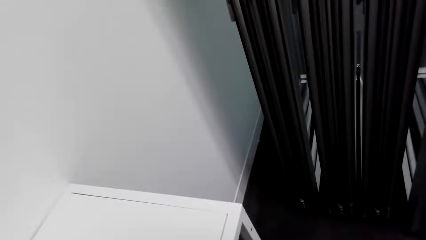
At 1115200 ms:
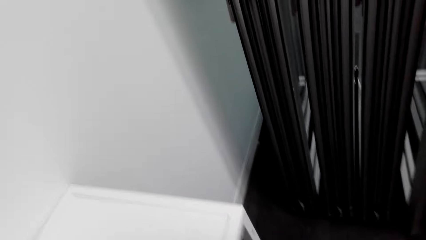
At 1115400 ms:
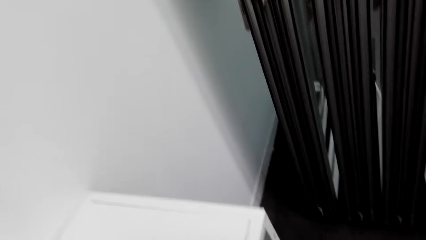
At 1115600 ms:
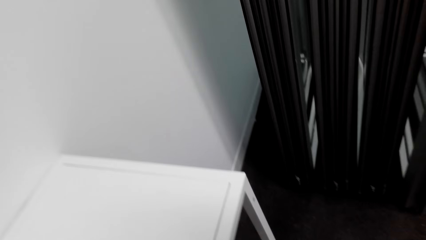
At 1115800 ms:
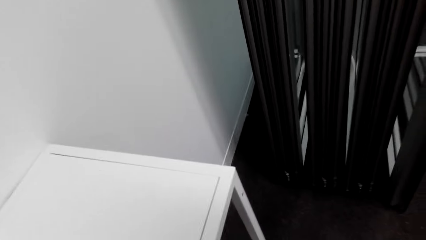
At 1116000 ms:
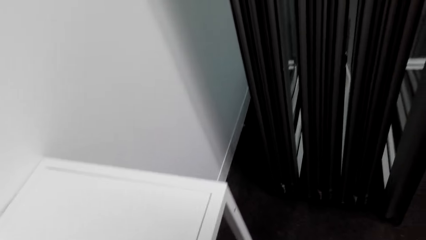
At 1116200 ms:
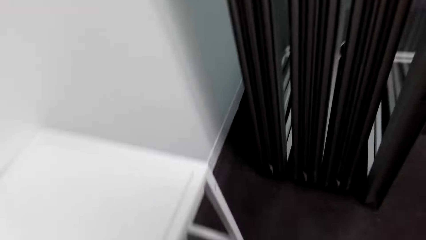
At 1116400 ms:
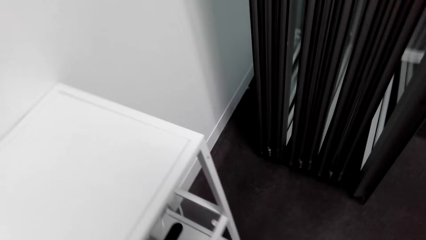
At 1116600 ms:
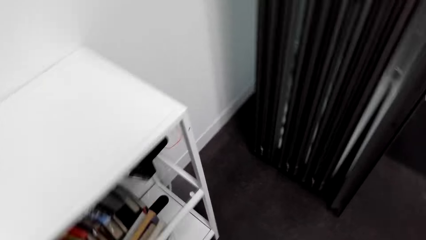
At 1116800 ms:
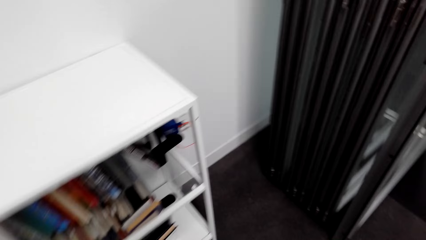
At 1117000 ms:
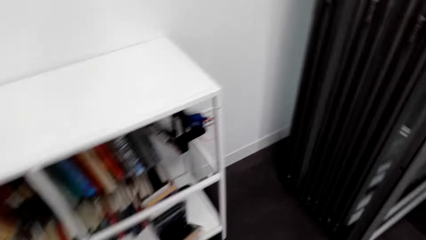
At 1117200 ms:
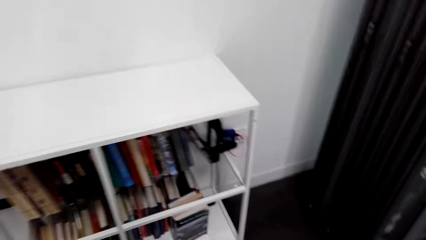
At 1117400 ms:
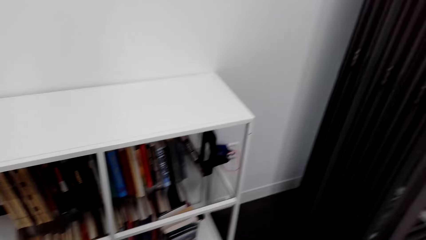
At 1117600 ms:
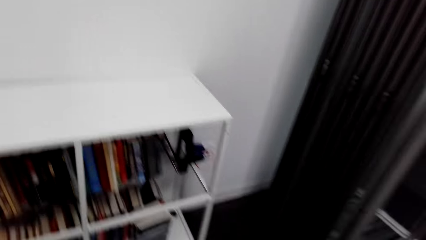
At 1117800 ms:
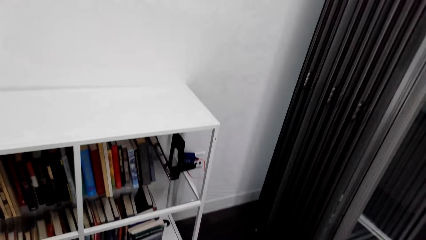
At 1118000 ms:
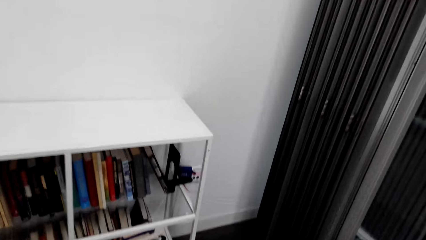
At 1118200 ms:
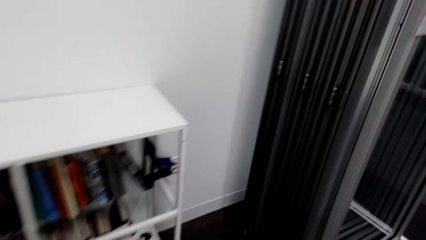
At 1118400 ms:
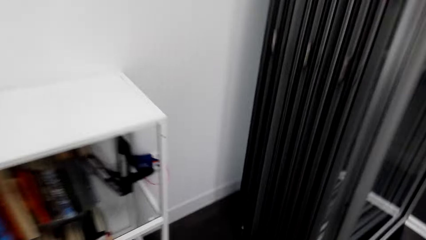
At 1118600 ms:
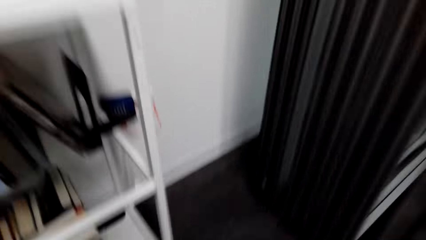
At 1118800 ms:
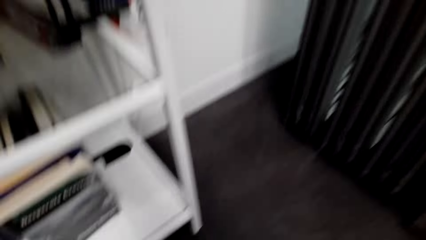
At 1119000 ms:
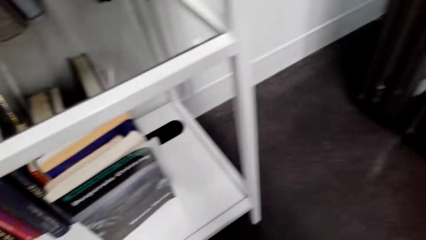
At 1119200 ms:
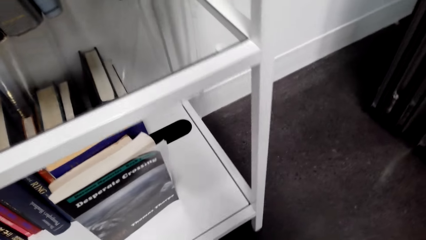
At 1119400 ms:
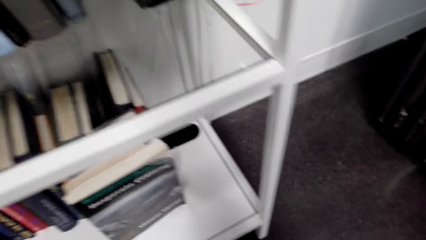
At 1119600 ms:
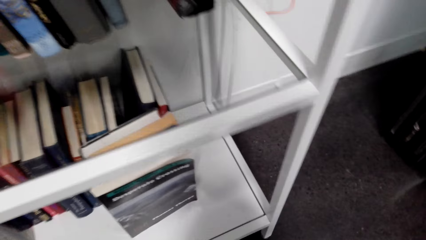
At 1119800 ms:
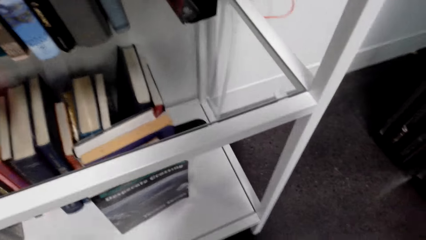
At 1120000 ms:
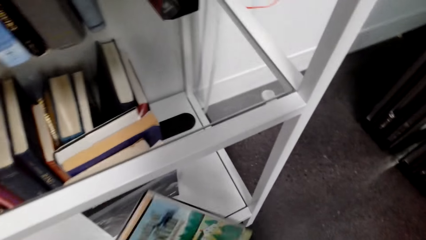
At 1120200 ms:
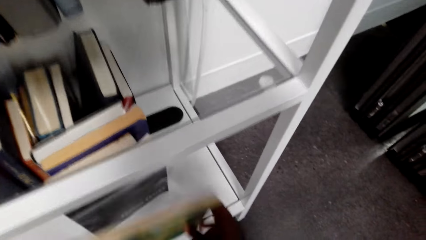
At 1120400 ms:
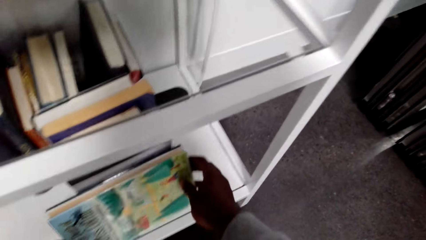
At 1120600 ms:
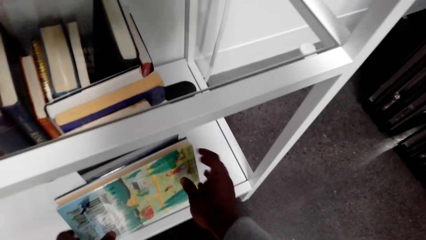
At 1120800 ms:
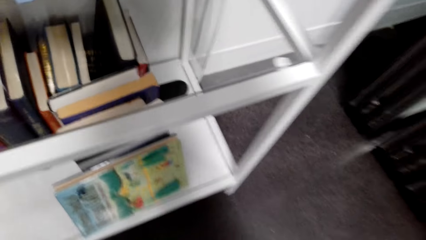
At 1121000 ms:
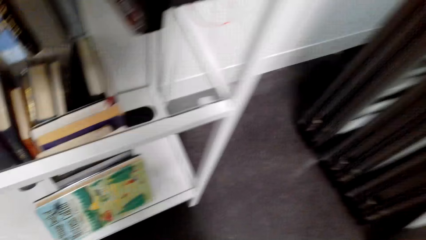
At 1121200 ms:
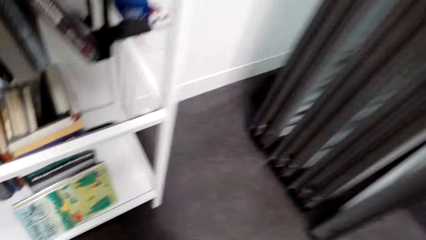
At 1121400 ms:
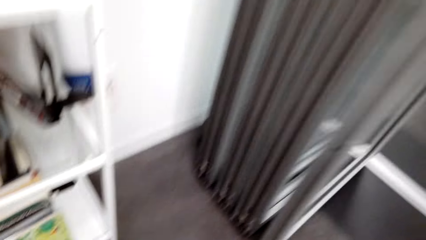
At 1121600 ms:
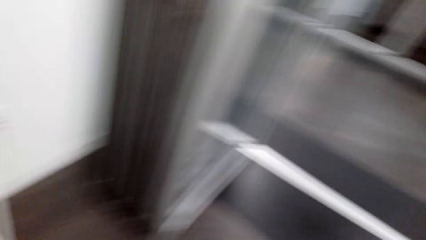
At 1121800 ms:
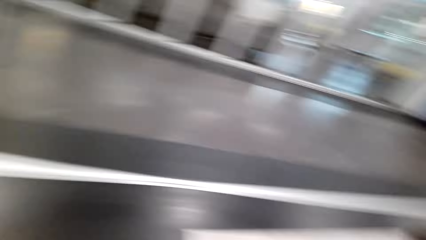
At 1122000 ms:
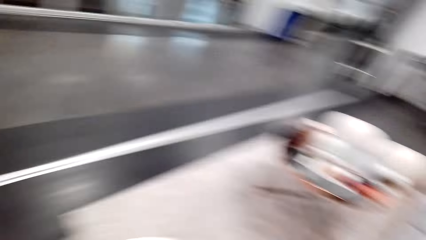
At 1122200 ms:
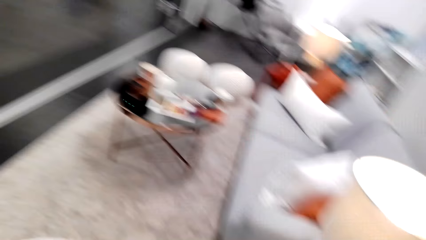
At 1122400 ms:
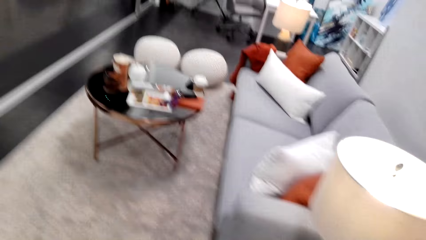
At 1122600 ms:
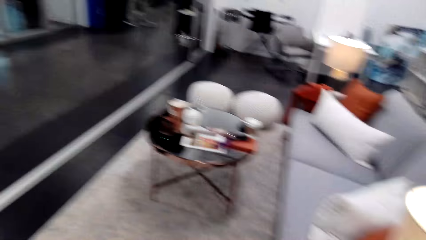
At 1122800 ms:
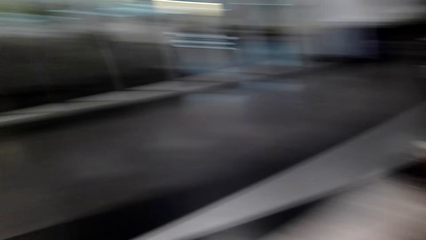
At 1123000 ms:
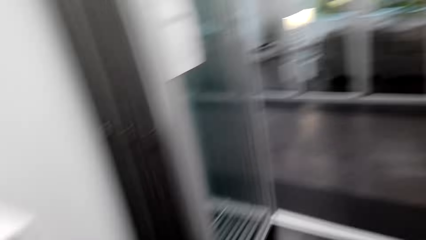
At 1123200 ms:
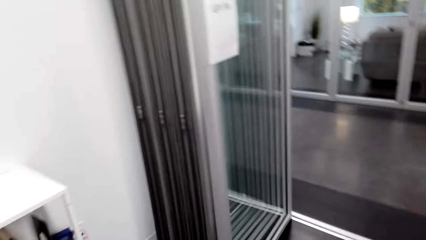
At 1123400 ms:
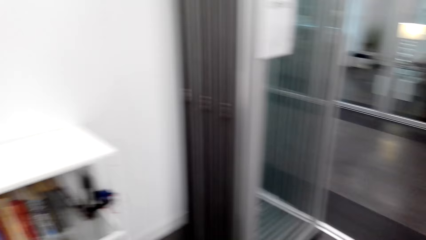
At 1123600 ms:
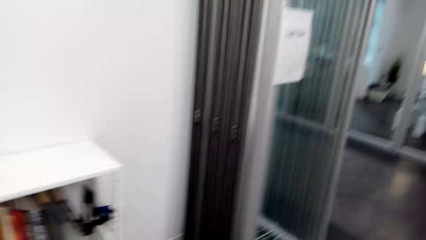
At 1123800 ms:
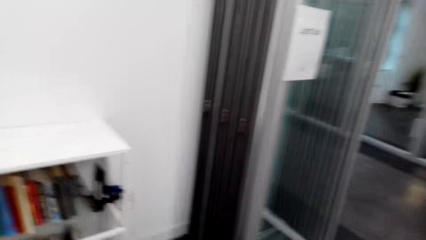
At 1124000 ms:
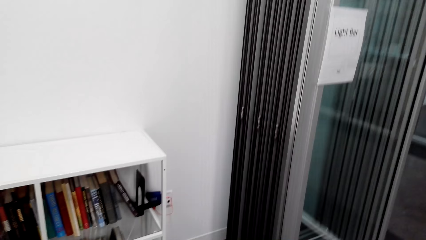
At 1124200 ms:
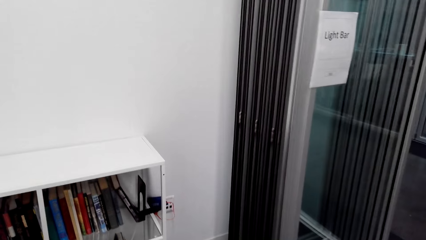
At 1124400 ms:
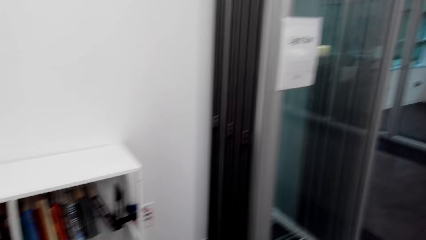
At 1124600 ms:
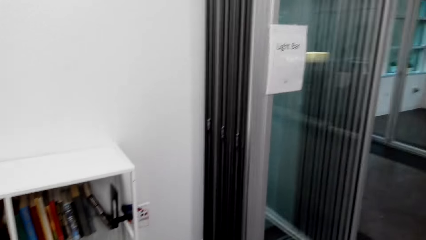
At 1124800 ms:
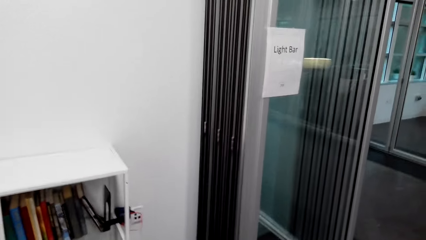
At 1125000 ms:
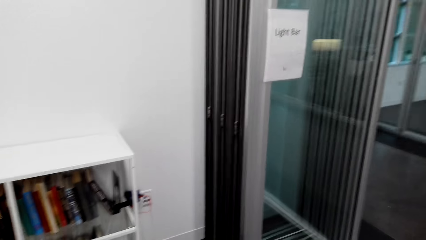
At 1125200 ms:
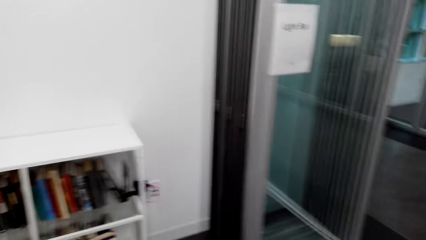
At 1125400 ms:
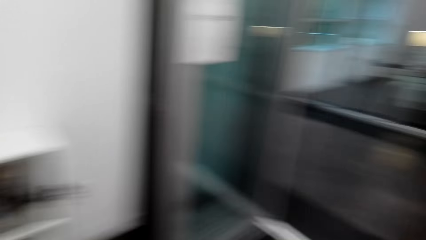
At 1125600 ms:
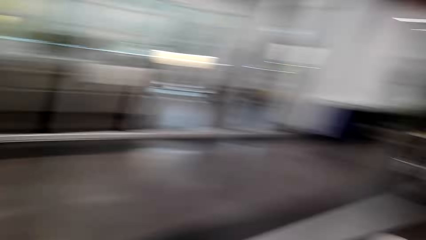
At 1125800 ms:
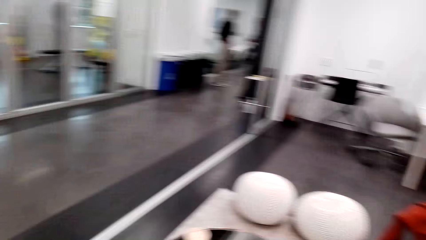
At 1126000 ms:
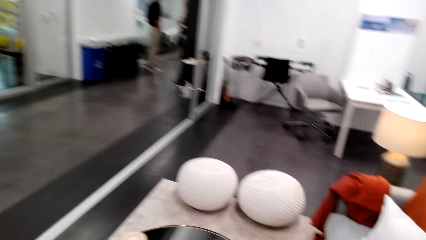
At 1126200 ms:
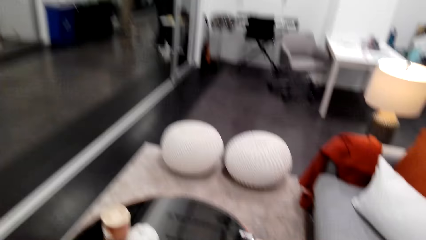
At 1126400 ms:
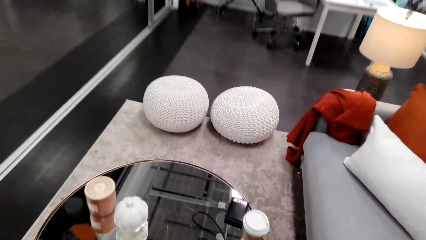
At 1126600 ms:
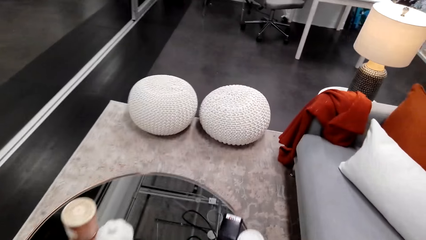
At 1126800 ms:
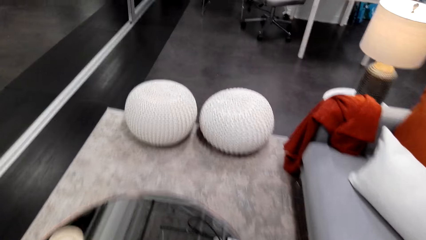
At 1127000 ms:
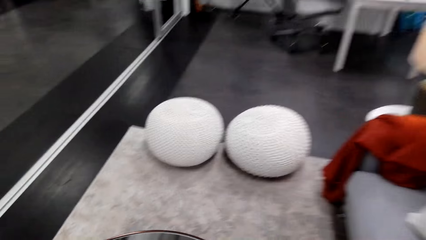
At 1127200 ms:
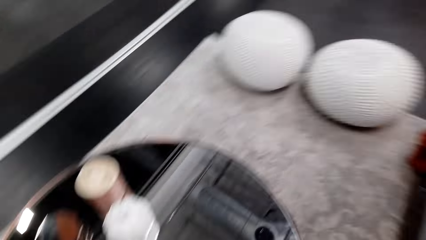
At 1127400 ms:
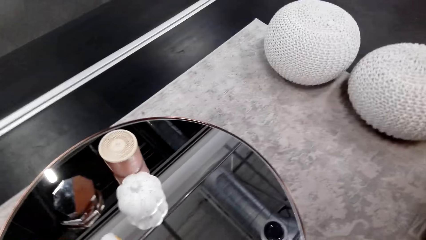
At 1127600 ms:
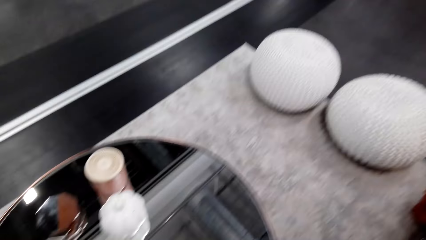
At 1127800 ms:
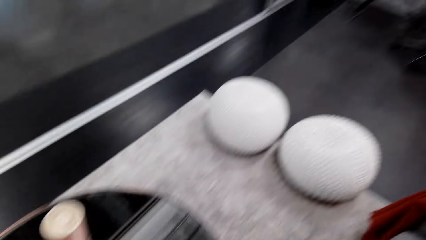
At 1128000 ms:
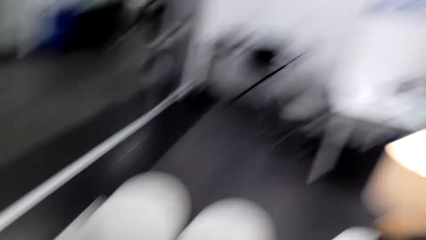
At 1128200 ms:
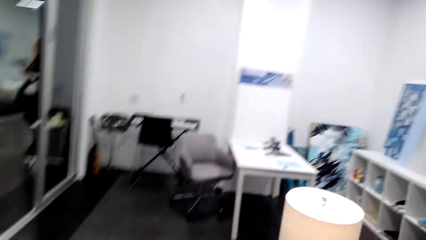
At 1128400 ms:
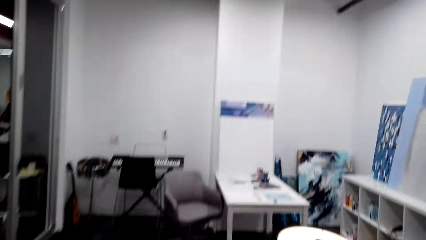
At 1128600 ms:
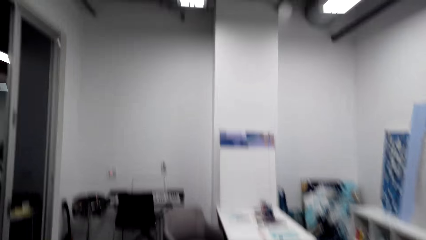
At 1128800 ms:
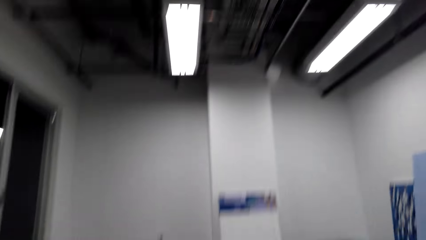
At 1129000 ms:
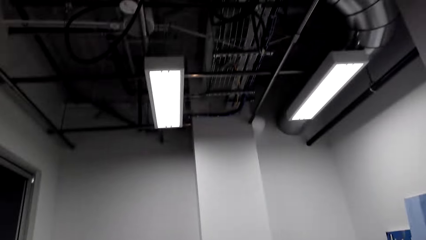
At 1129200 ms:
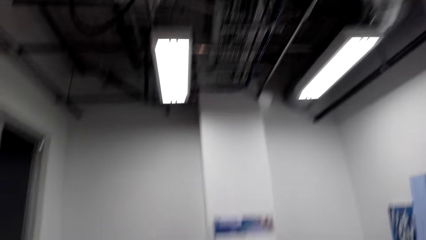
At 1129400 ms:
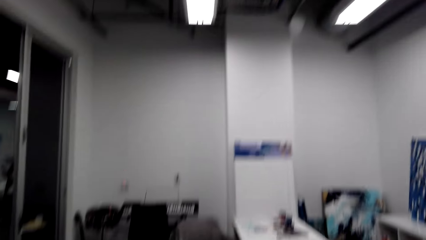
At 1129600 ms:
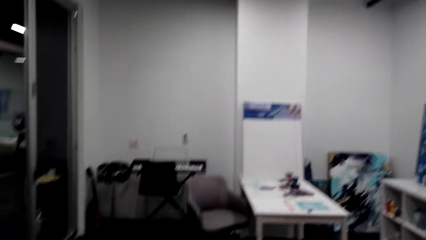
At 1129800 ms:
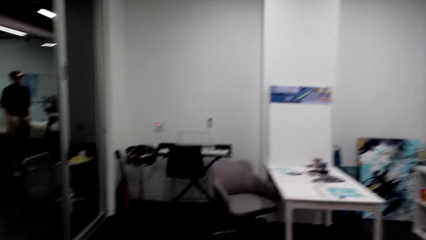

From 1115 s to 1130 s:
The camera wearer looks around. They bend down. They put the book in the shelf. They align the books on the shelf. They look around. They walk ahead. They move around the room. They walk ahead.
